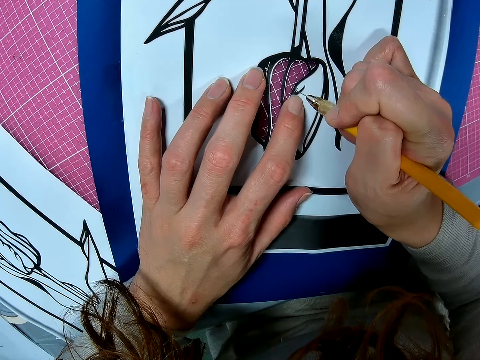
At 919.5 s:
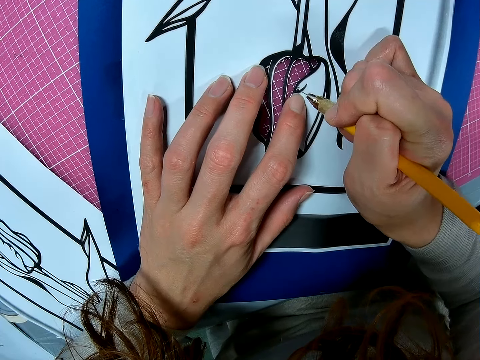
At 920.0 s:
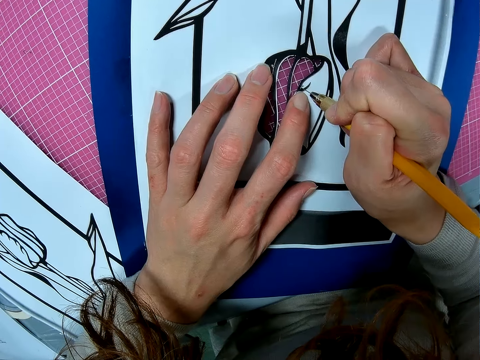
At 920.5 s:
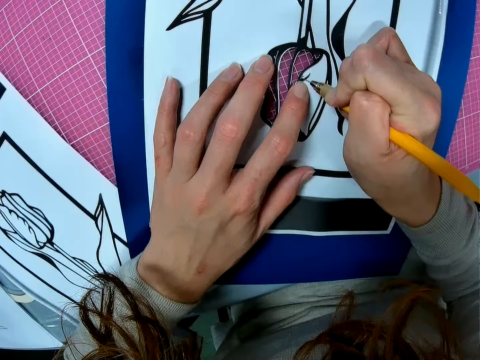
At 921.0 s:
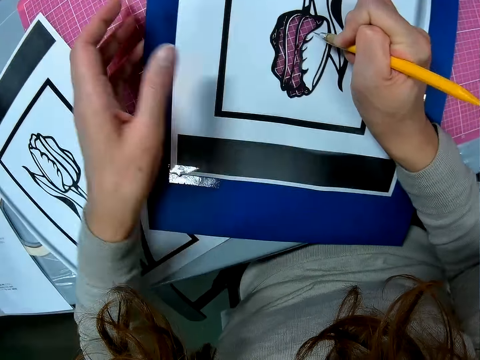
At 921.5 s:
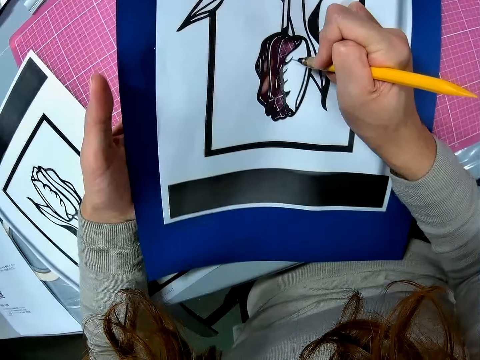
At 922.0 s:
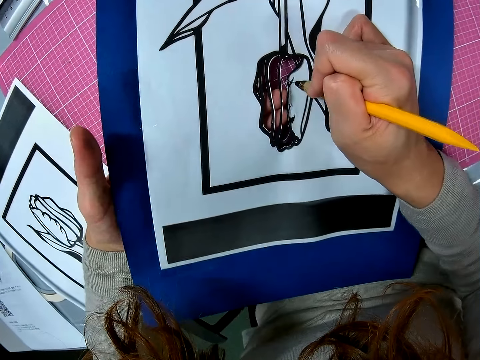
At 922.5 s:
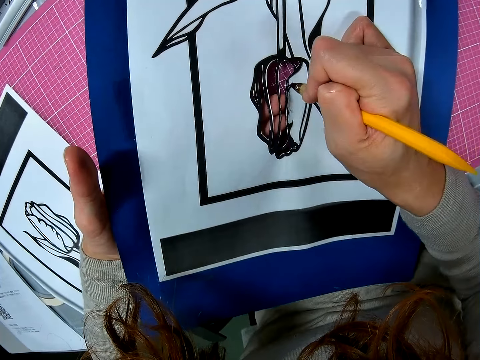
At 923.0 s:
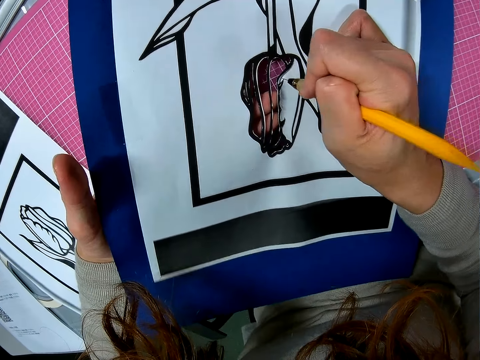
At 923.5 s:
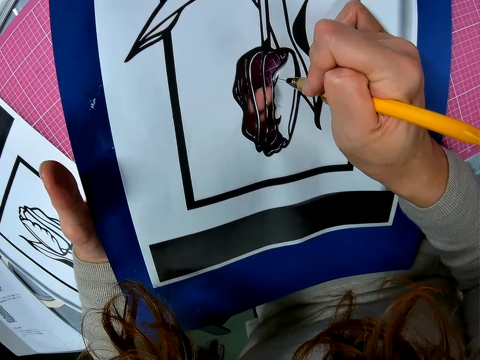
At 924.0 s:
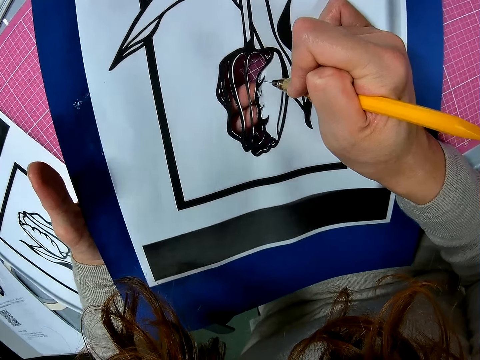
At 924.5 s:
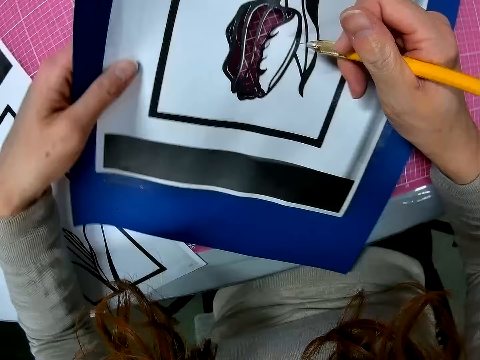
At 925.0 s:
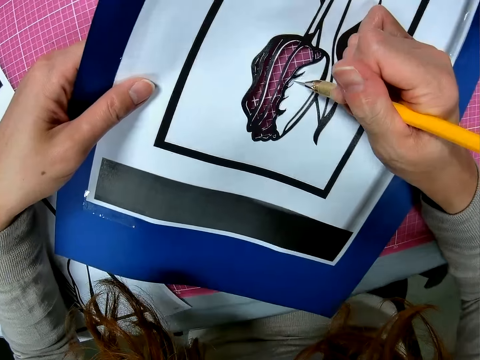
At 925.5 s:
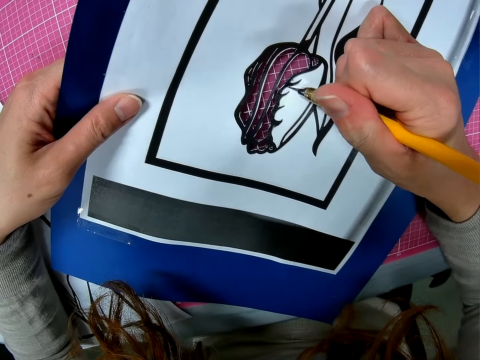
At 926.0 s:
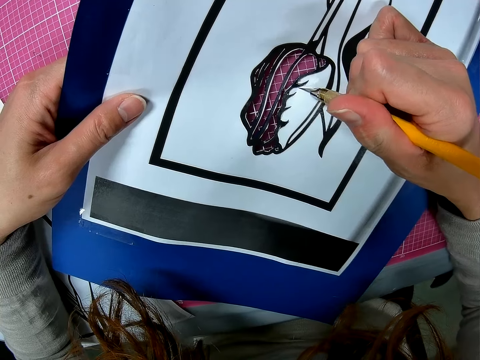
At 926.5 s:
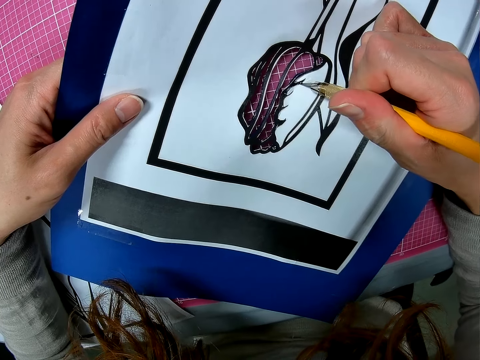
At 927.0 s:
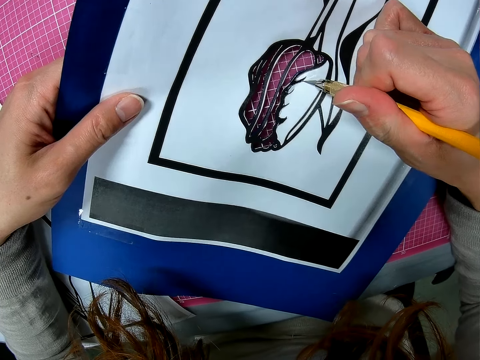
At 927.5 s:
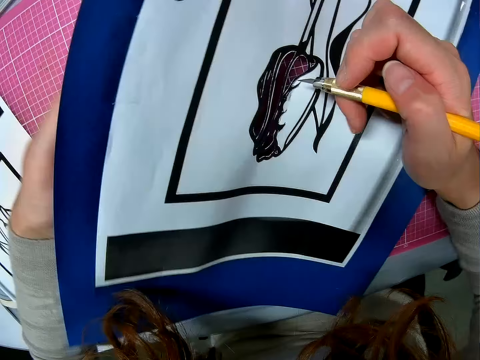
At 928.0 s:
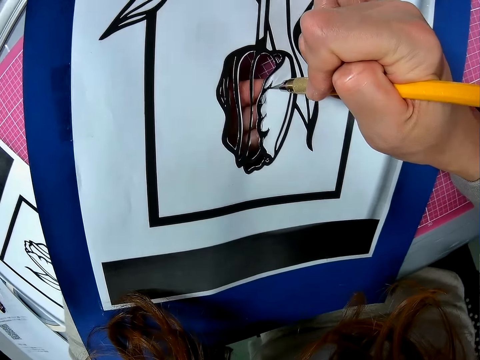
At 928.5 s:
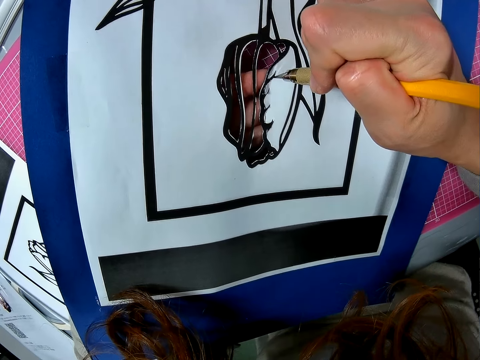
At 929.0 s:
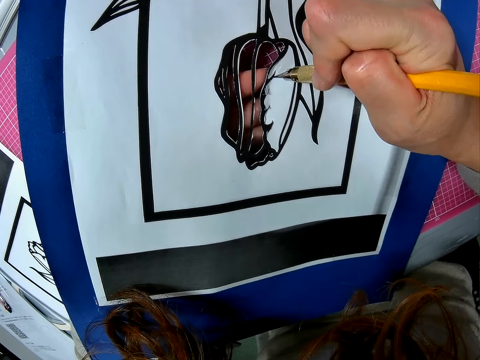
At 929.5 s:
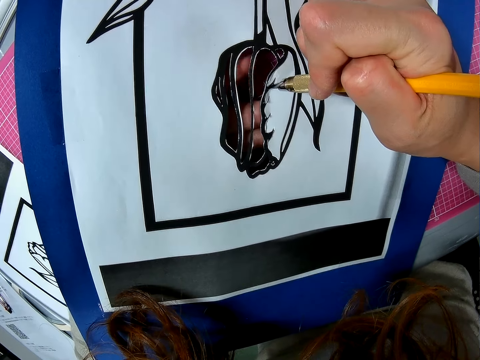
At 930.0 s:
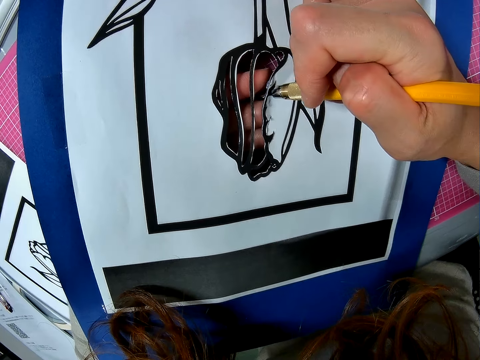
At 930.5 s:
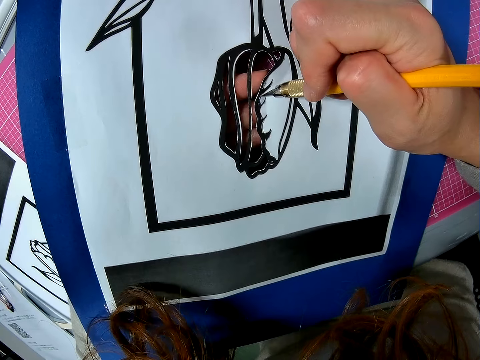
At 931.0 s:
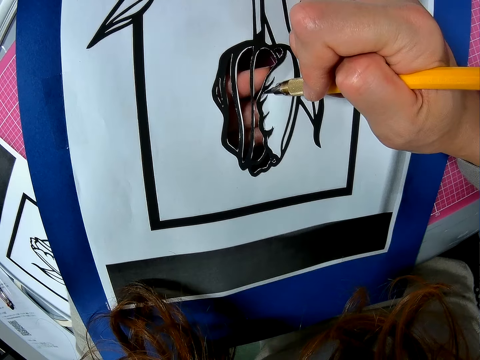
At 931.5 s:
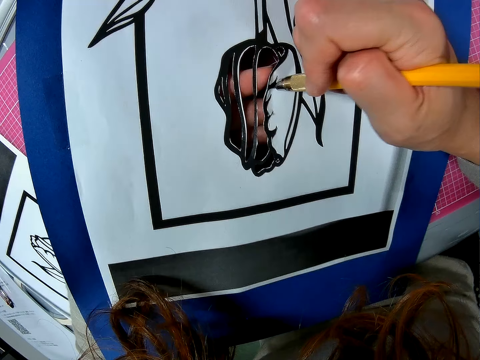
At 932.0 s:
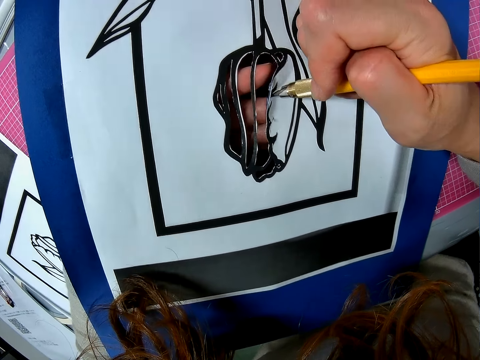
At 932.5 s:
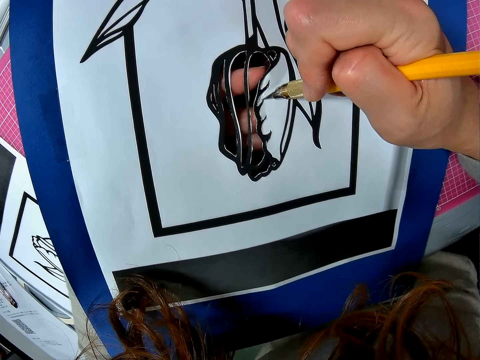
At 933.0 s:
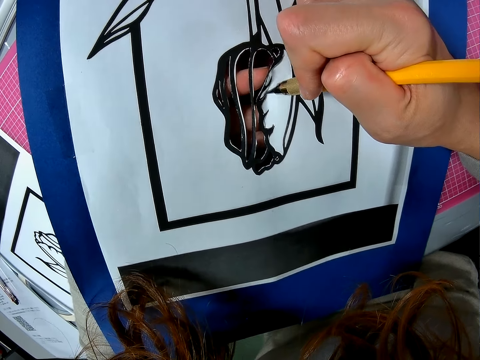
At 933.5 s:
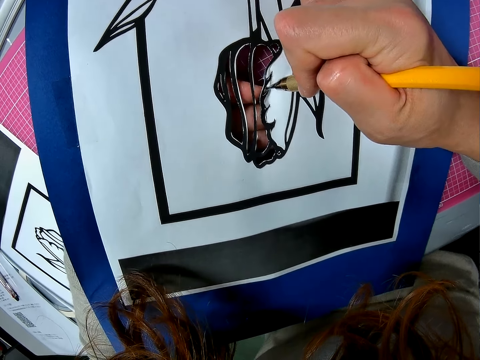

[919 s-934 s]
The camera wearer cuts the paper just beside the drawing with the scalpel. They lift the paper. They cut the paper just beside the drawing. They turn the paper. They cut the paper just beside the drawing. They adjust the paper on the table. They lift the paper. They cut the paper just beside the drawing with the scalpel.

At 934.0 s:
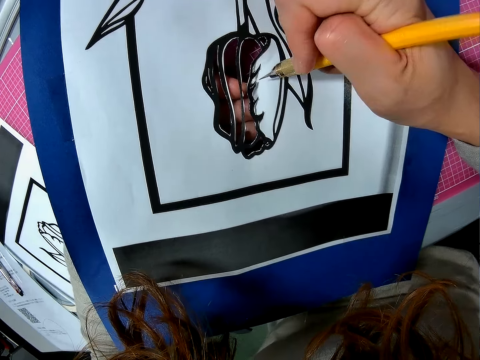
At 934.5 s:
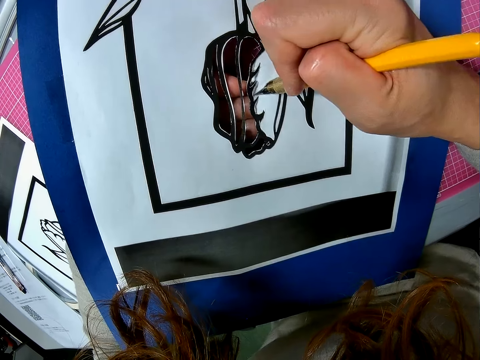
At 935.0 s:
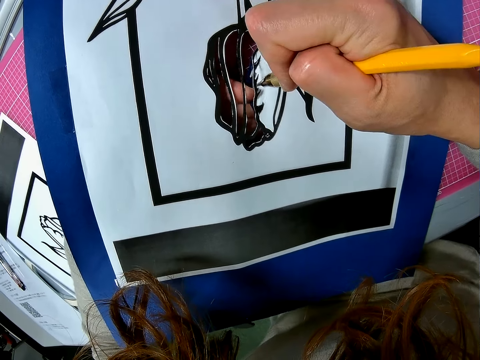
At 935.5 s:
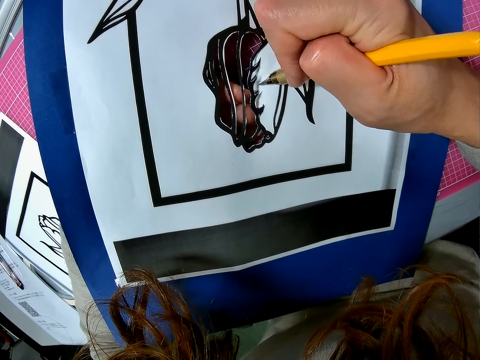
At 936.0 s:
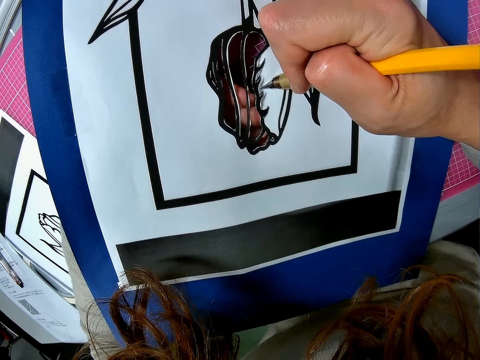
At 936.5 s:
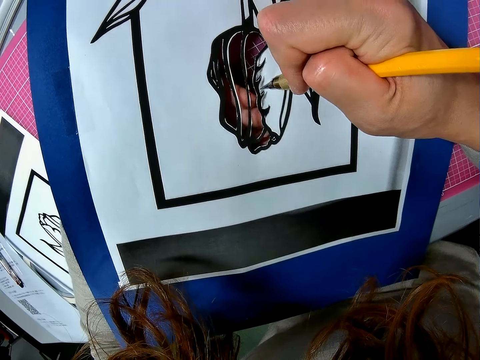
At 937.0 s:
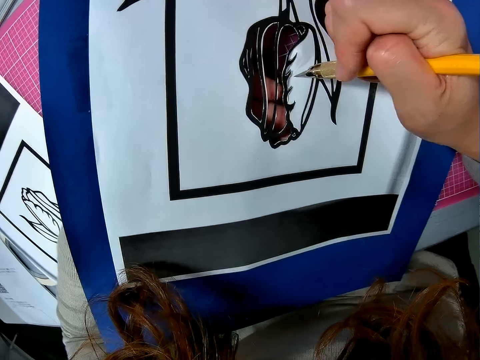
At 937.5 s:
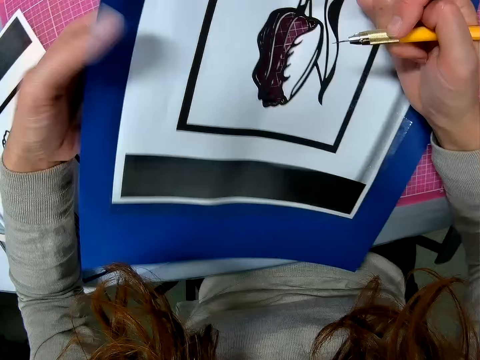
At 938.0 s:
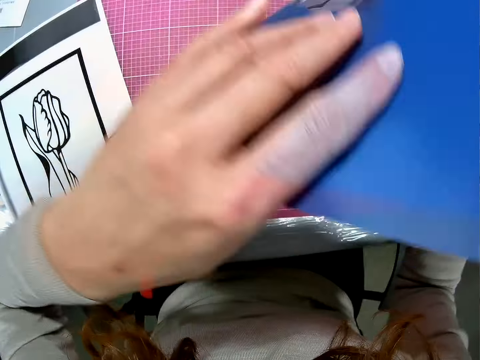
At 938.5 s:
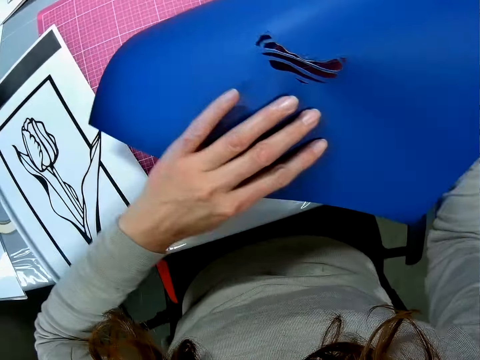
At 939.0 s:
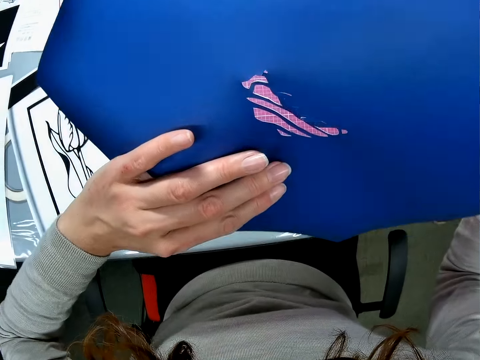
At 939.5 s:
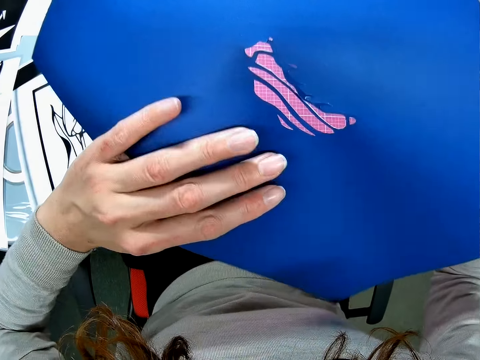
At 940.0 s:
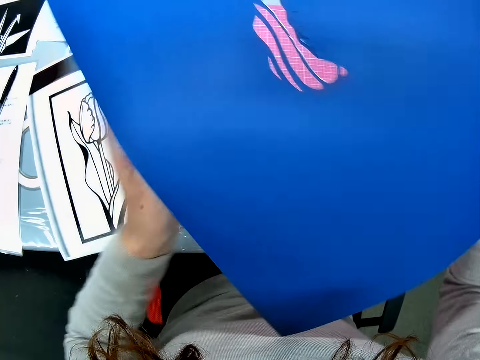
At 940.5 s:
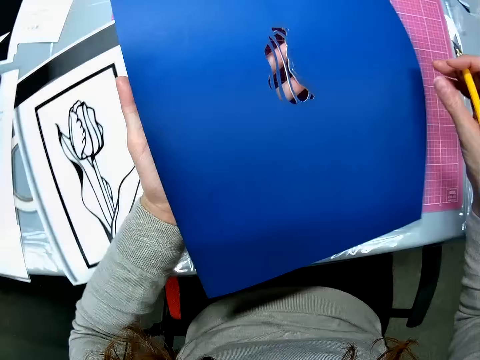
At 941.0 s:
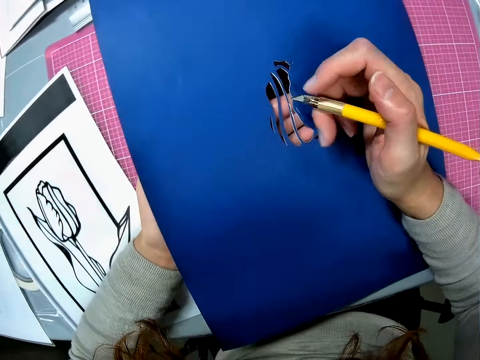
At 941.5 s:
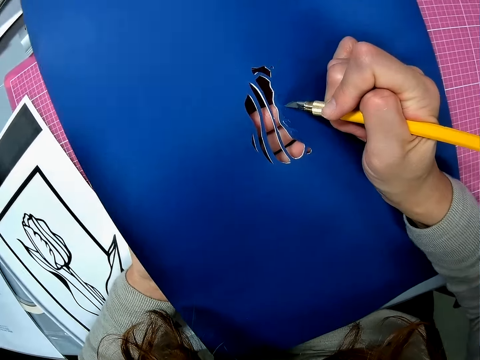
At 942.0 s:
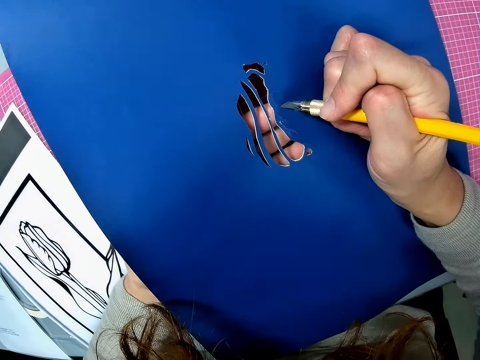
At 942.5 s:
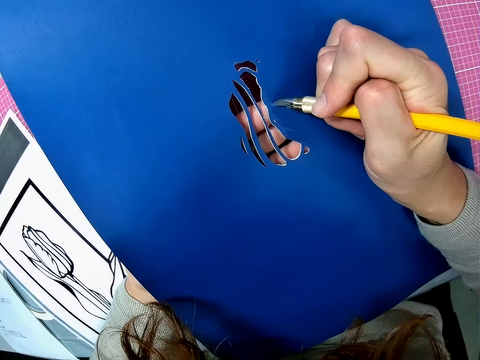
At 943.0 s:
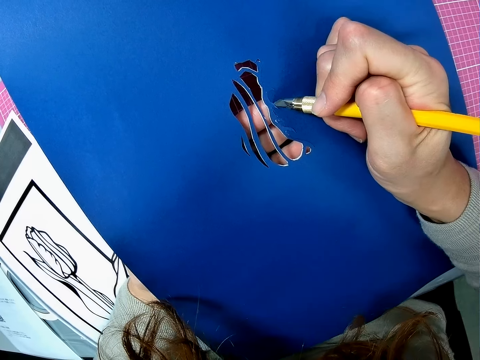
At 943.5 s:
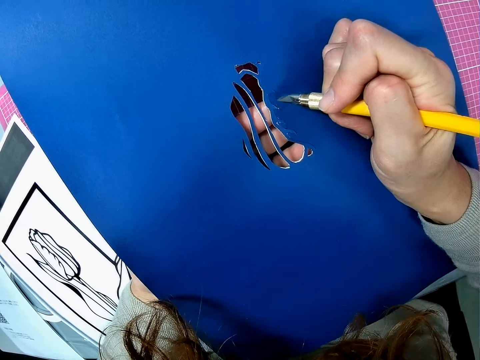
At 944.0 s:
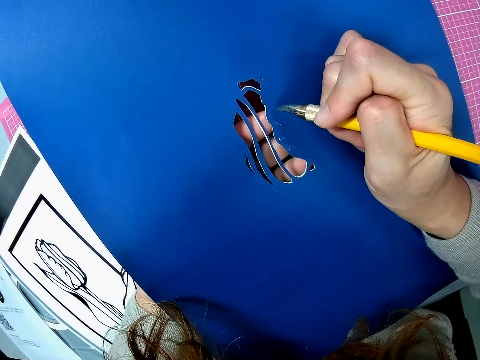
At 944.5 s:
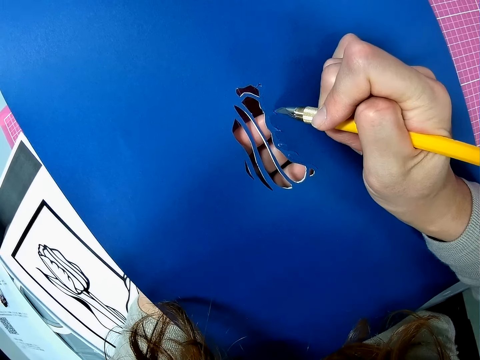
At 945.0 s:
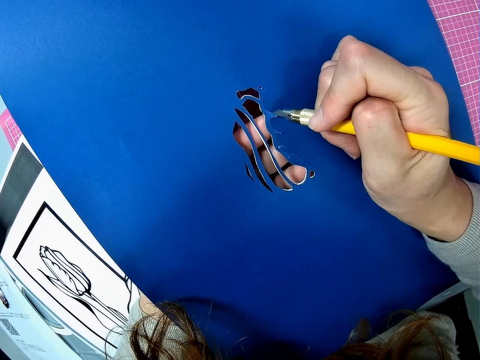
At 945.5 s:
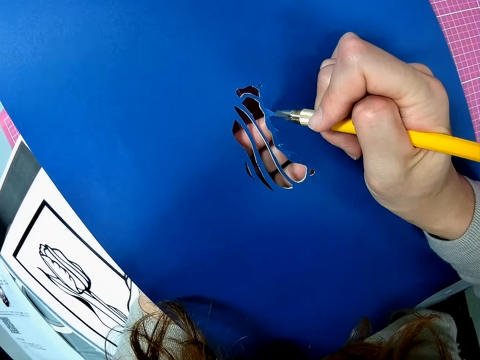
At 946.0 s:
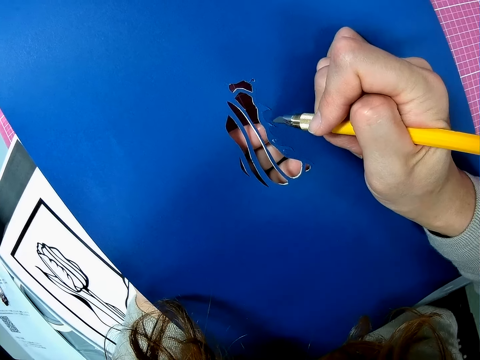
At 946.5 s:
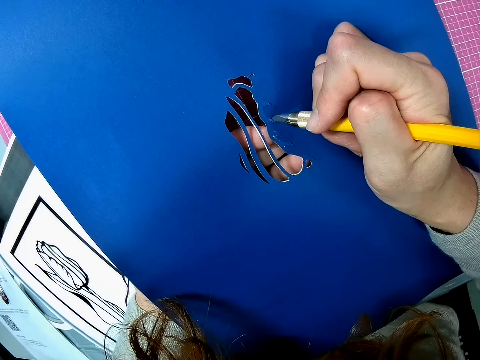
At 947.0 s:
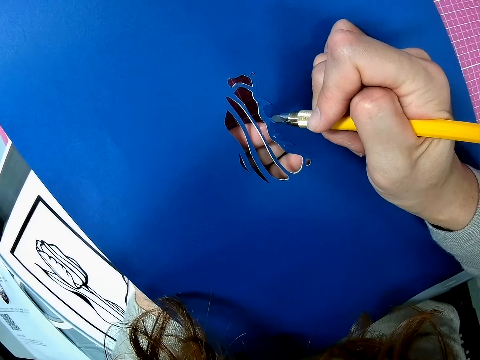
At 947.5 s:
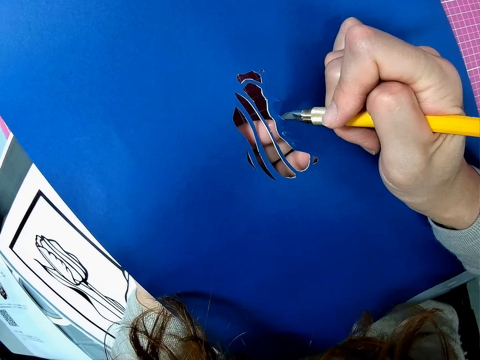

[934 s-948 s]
The camera wearer turns the paper on the table. He looks at the paper. He places the paper on his palm. He continues cutting the paper with the scalpel.
